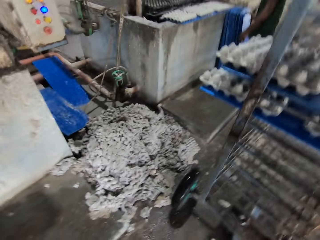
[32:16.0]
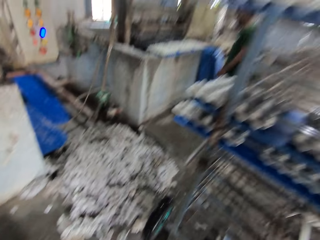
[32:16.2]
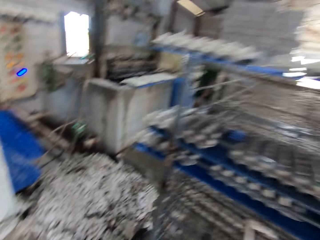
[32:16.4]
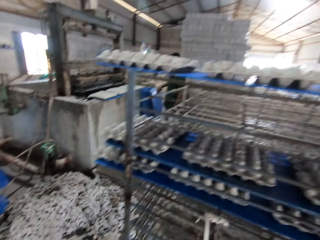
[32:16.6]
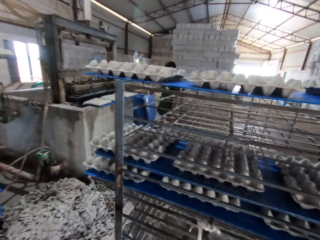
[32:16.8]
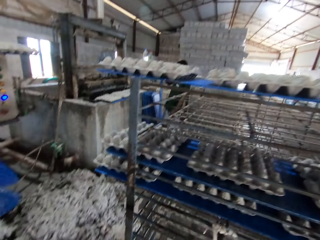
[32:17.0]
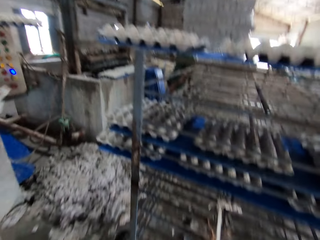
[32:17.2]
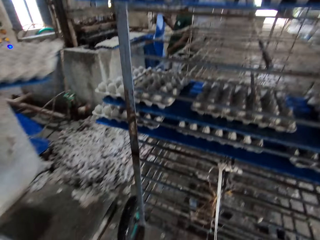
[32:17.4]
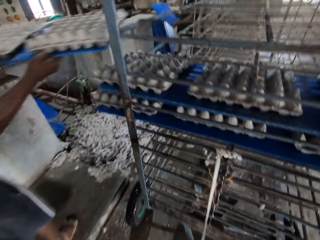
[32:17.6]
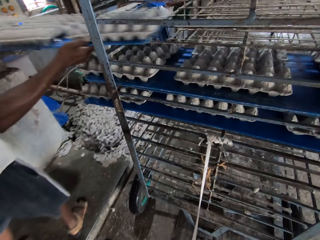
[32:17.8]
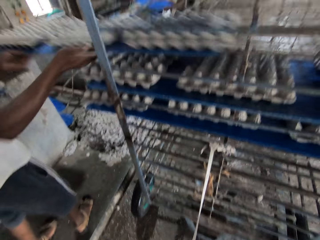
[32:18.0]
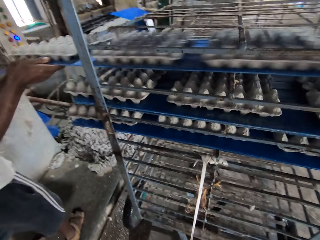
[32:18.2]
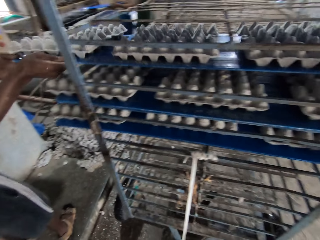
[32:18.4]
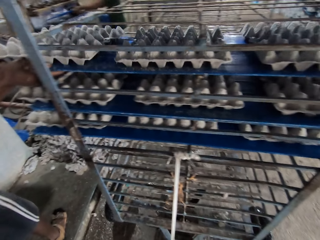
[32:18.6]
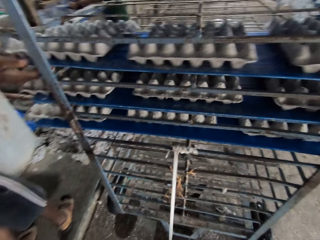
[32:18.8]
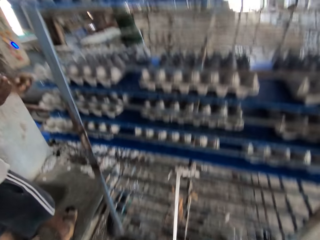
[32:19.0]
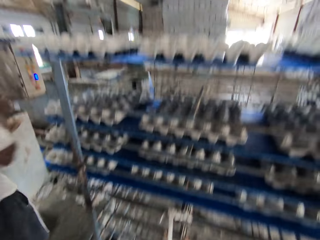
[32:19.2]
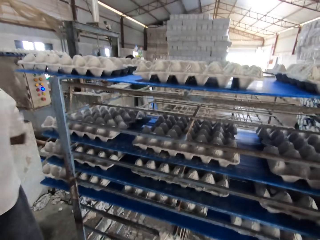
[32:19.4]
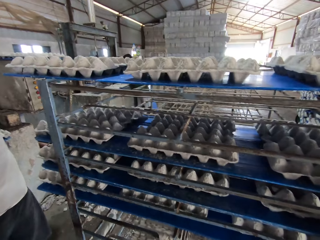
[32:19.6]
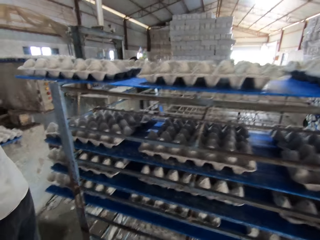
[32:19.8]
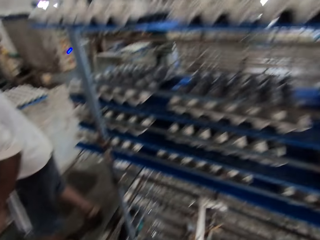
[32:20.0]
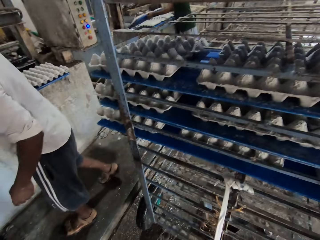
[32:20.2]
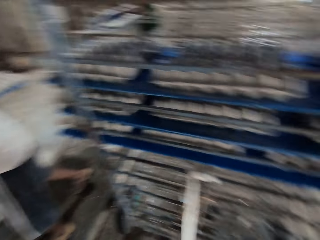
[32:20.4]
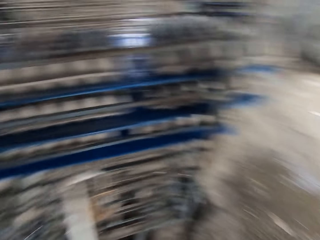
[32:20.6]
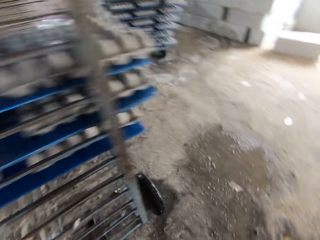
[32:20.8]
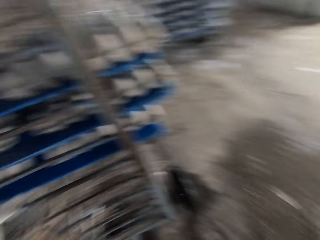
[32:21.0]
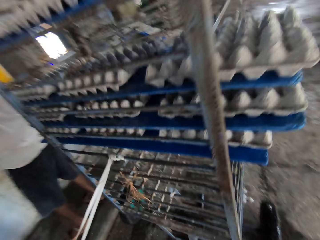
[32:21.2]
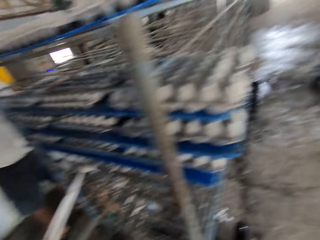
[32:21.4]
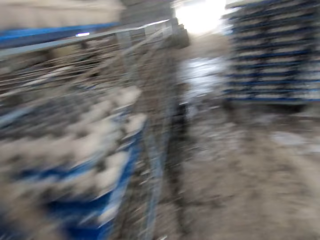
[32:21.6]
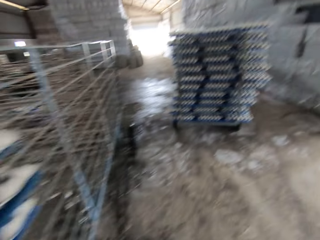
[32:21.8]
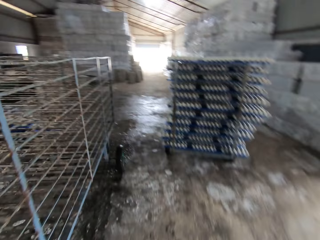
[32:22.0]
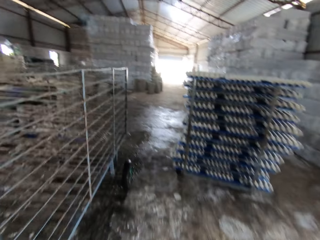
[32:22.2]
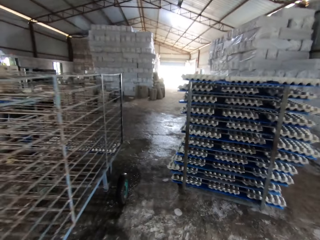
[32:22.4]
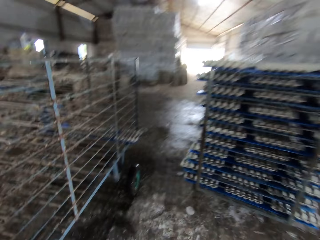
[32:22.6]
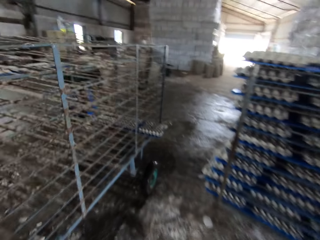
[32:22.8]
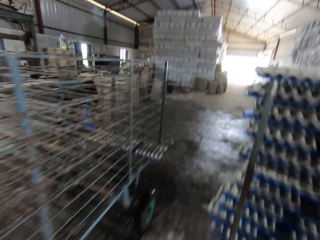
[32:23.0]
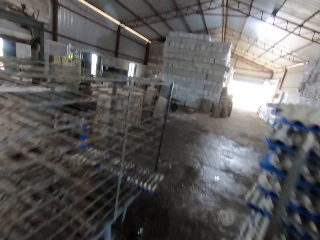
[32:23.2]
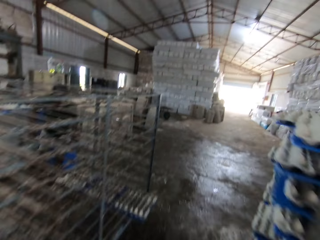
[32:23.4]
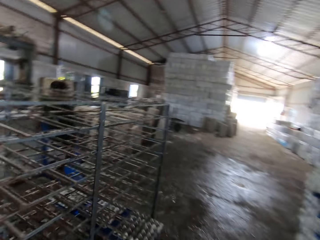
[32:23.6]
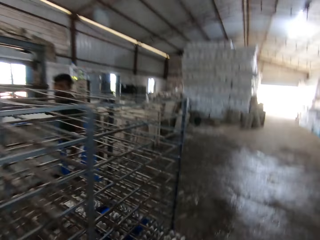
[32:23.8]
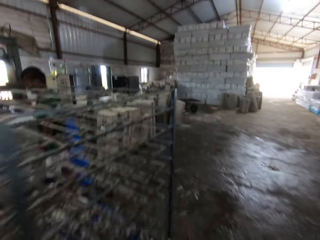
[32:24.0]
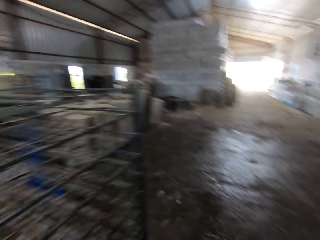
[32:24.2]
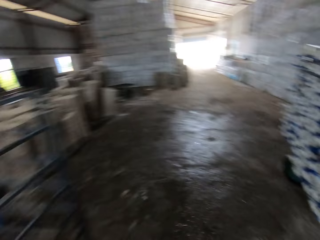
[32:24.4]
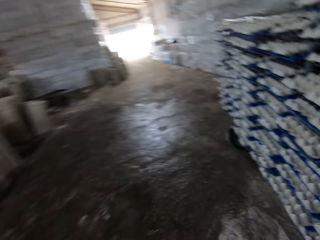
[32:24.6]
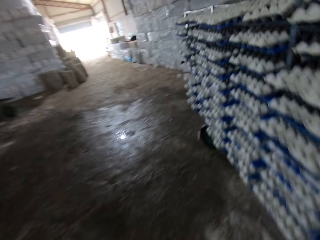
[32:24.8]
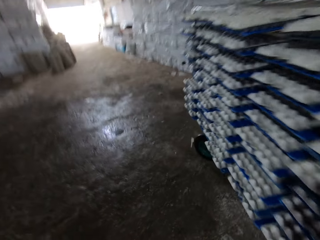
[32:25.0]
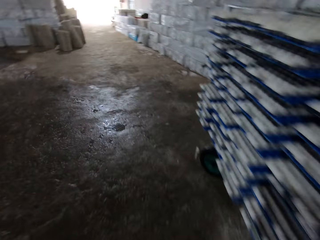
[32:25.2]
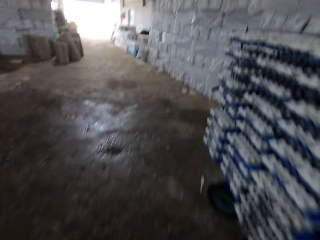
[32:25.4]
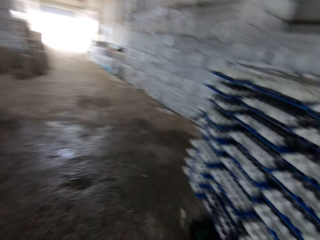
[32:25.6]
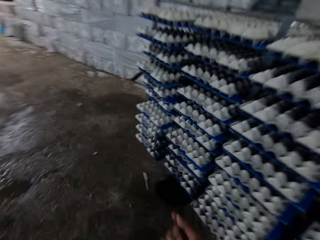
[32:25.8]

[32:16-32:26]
A man places a blue board with egg trays on the rack cart with both hands. The camera wearer walks around.

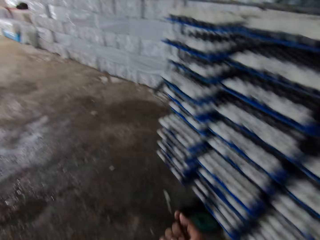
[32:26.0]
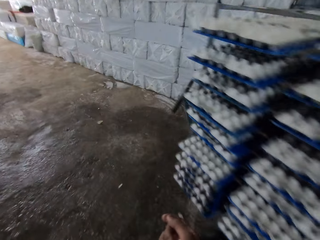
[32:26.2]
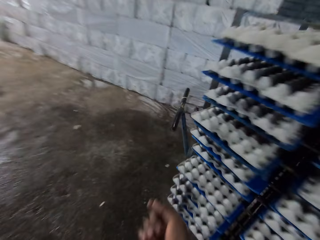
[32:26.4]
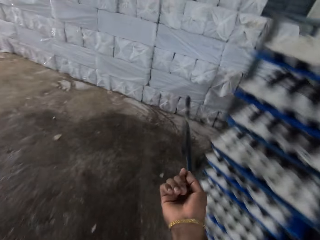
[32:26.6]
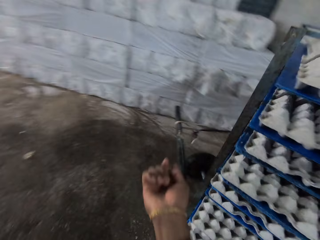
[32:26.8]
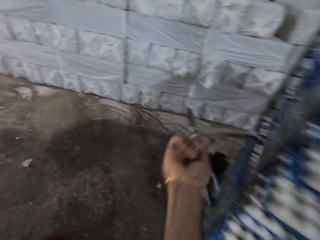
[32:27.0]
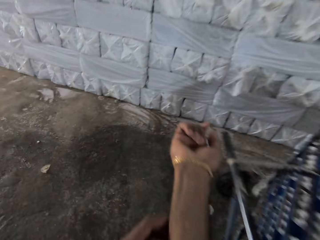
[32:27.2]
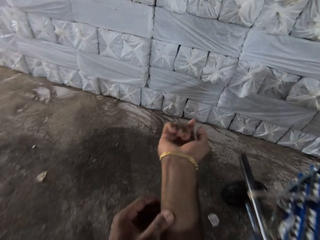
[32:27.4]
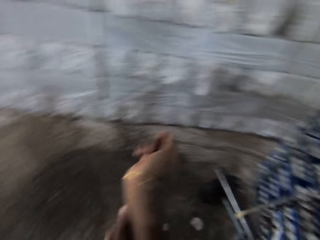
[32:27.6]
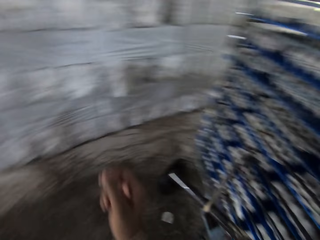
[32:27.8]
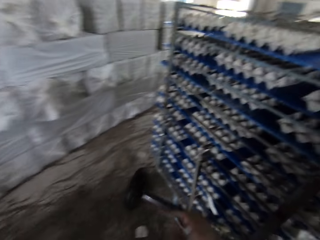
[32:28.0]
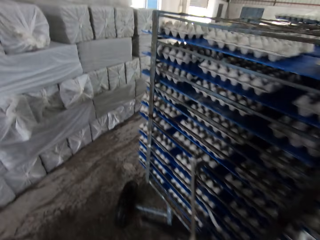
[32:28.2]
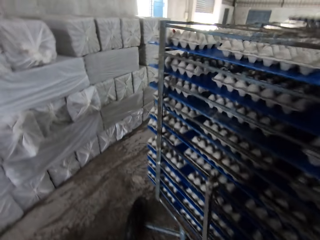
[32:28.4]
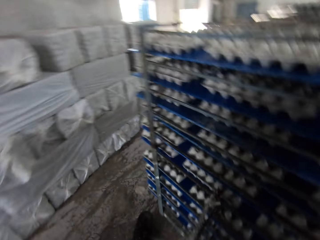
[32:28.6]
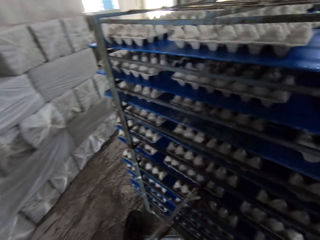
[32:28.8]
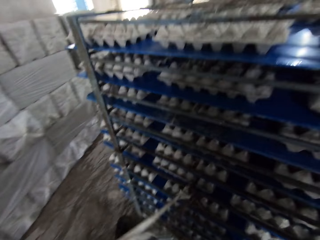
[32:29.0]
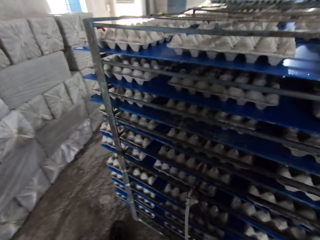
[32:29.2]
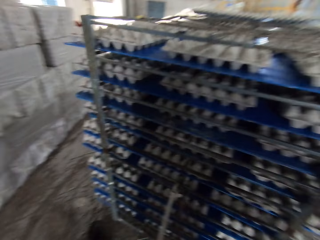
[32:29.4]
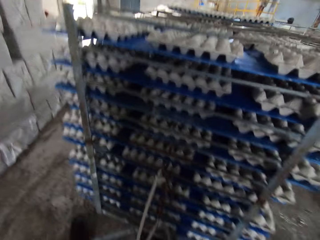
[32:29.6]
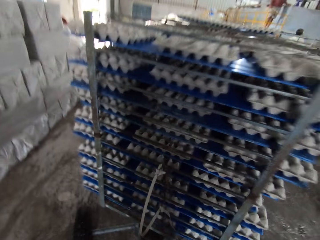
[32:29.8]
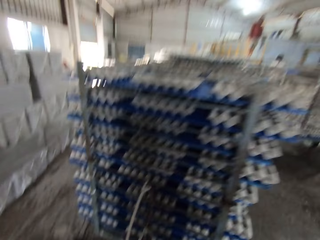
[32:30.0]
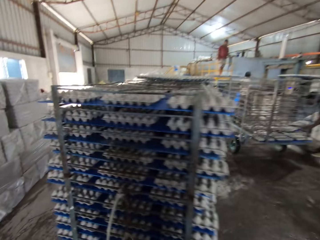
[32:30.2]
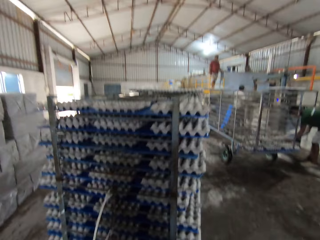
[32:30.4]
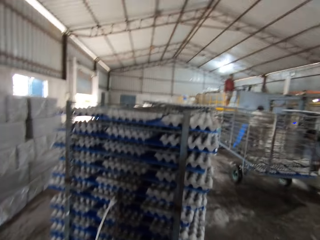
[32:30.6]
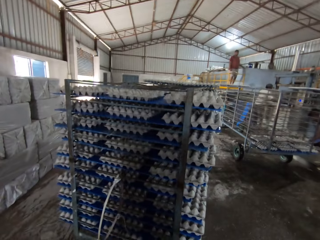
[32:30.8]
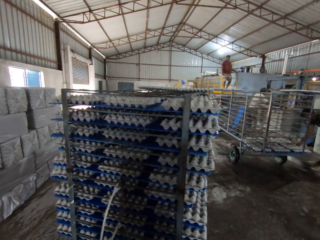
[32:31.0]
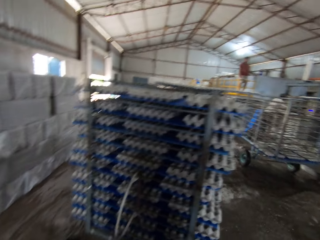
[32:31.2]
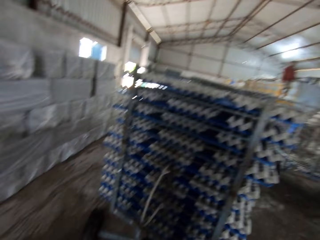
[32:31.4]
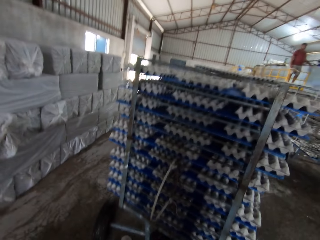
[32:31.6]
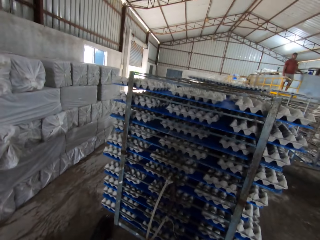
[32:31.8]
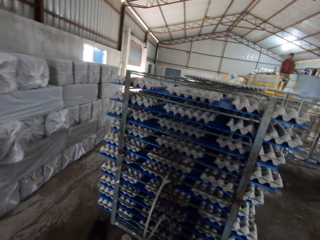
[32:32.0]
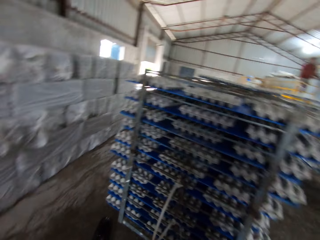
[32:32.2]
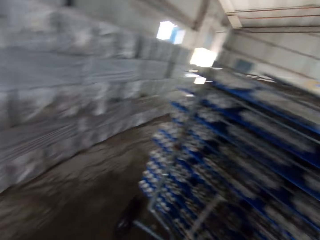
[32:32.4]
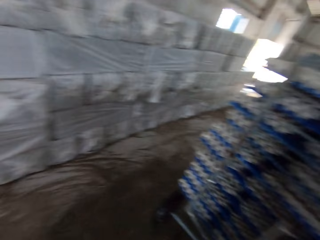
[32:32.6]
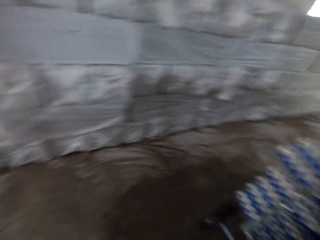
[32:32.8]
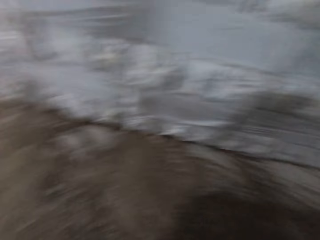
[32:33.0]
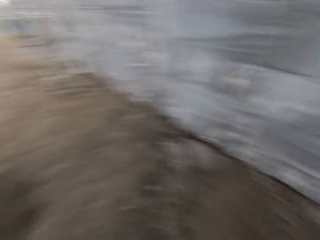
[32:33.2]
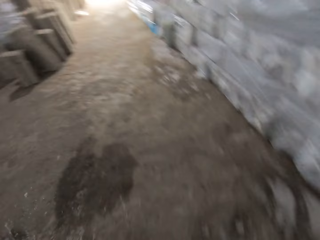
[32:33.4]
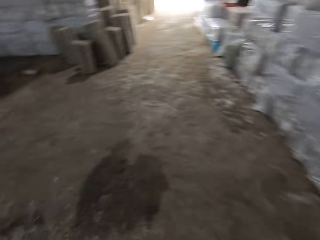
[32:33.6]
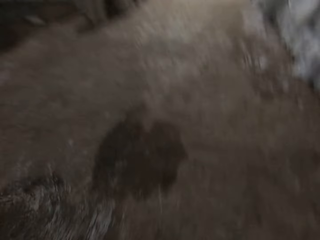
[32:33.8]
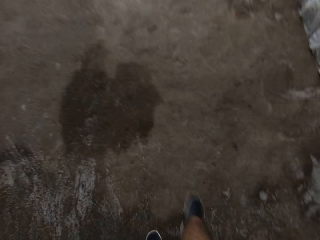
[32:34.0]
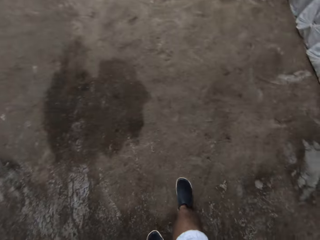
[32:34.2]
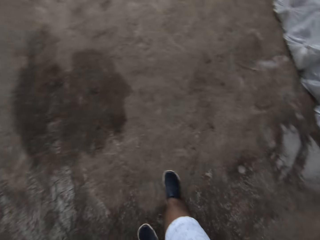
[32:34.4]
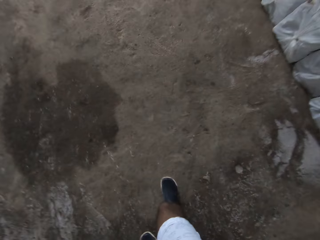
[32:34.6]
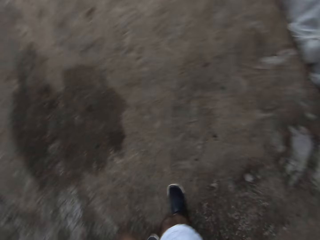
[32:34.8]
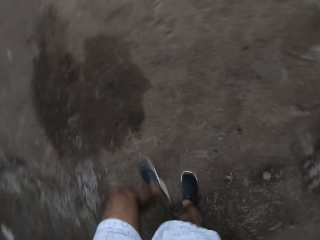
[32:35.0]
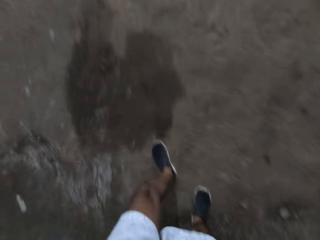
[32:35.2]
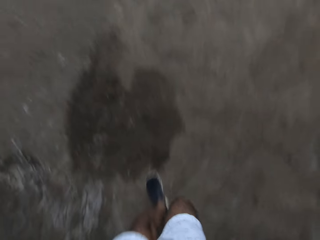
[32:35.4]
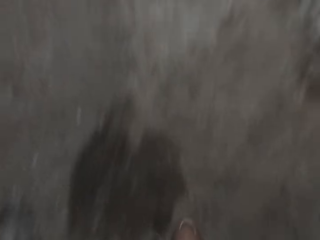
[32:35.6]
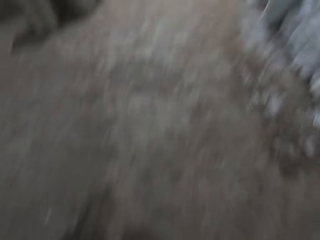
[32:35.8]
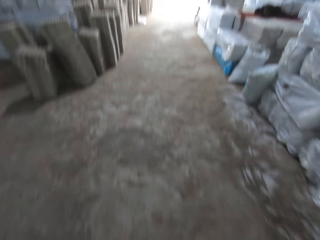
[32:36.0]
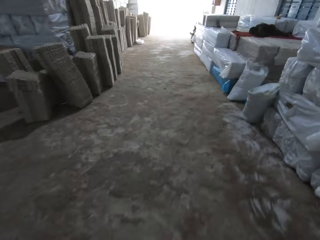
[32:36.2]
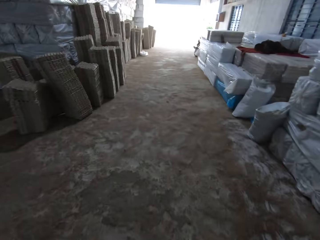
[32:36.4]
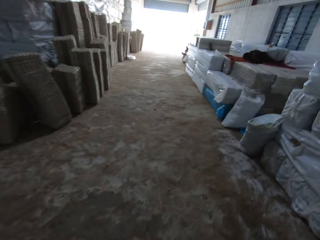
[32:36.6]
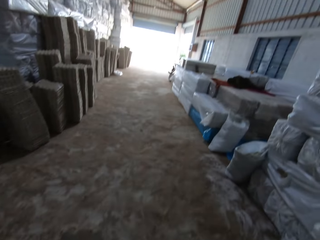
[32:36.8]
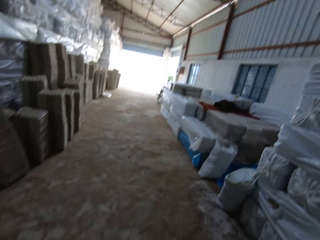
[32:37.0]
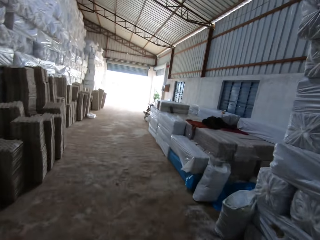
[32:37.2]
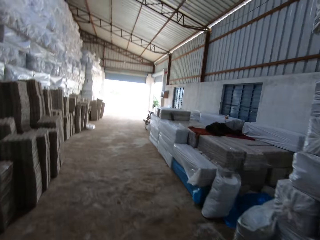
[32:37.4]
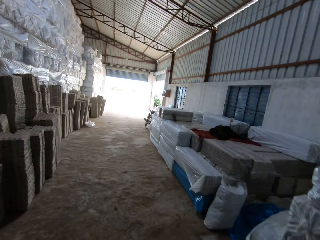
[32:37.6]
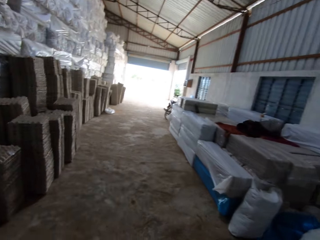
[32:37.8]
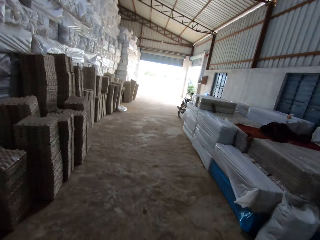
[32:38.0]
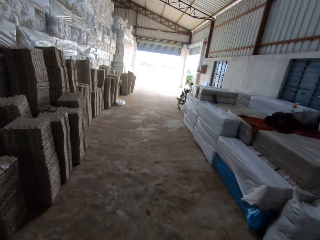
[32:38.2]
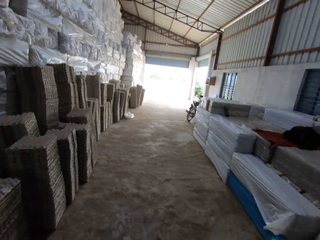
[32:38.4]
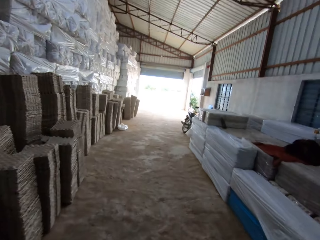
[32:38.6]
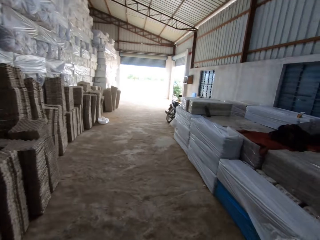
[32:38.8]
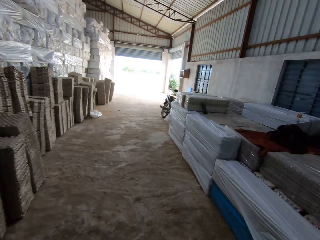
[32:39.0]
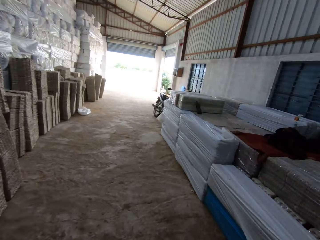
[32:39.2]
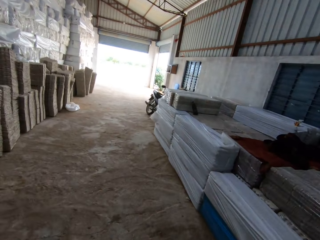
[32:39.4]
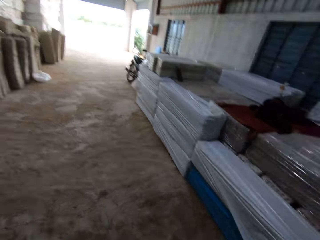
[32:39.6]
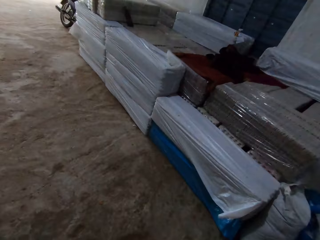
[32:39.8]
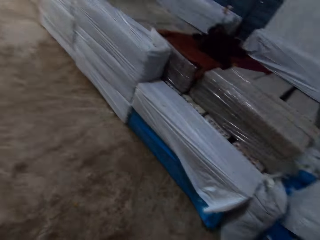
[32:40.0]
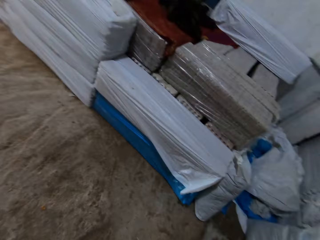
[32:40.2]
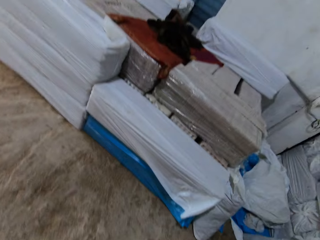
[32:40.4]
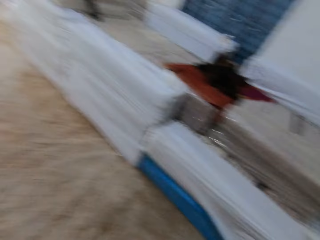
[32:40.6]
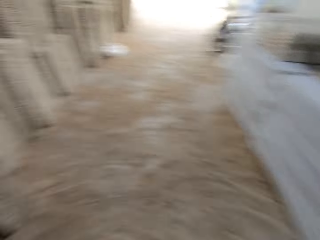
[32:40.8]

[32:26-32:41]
The camera wearer scratches his right hand with his left hand. He pulls a rack cart with blue boards with his right hand.
